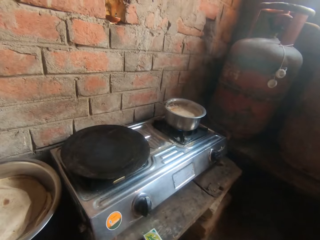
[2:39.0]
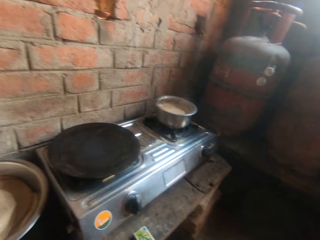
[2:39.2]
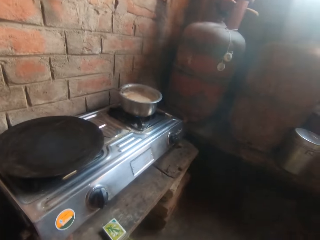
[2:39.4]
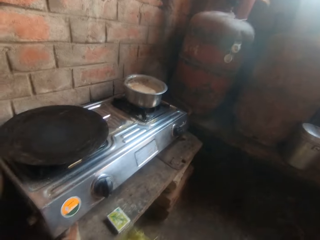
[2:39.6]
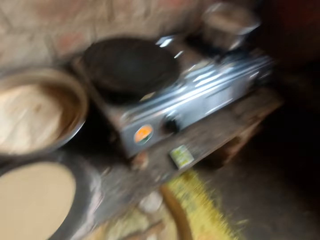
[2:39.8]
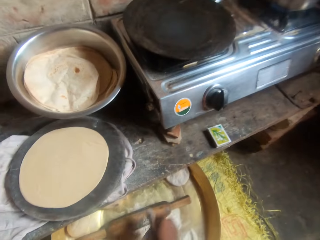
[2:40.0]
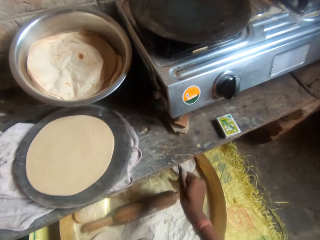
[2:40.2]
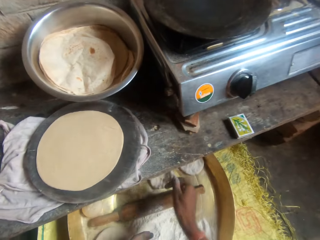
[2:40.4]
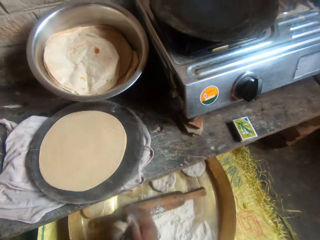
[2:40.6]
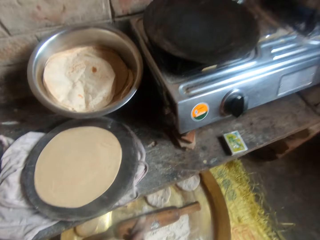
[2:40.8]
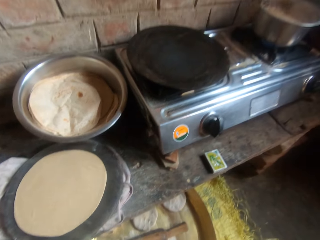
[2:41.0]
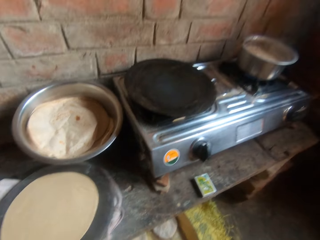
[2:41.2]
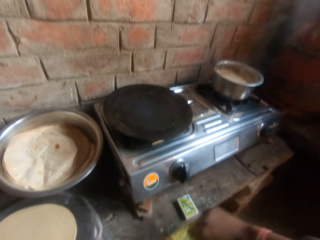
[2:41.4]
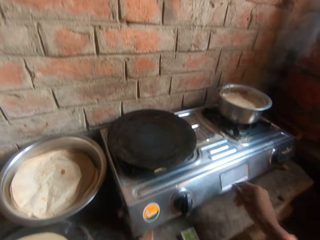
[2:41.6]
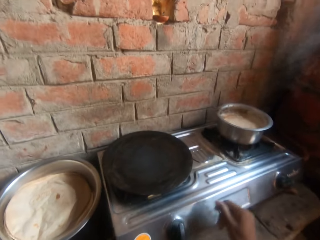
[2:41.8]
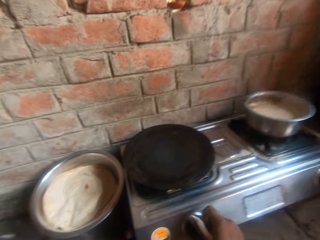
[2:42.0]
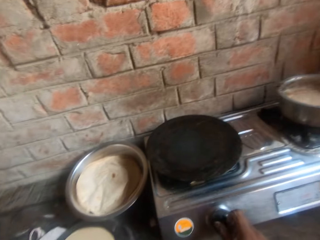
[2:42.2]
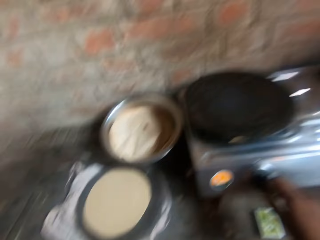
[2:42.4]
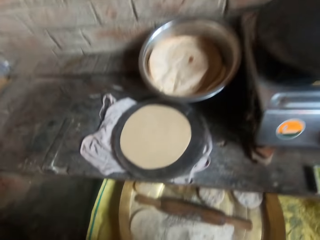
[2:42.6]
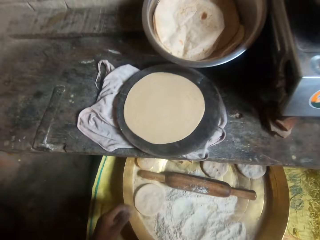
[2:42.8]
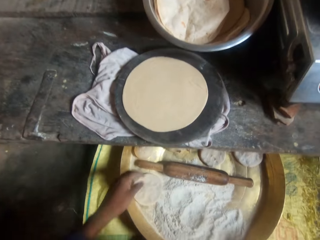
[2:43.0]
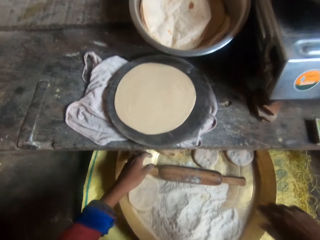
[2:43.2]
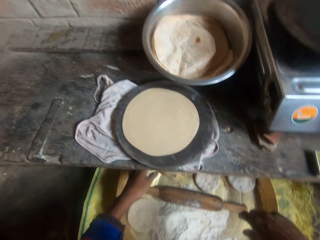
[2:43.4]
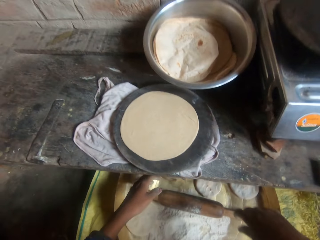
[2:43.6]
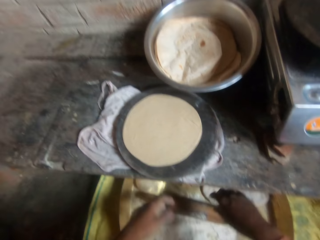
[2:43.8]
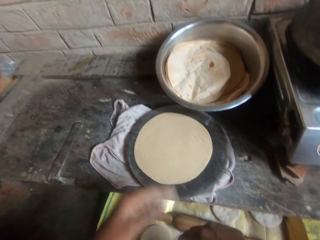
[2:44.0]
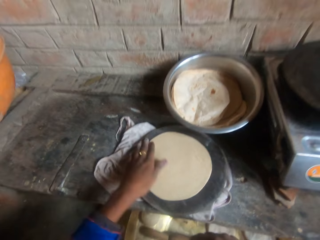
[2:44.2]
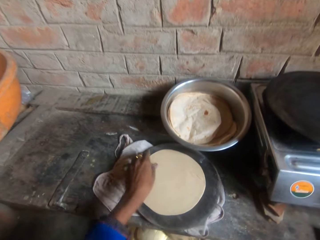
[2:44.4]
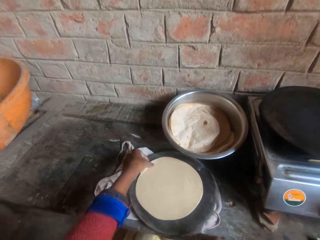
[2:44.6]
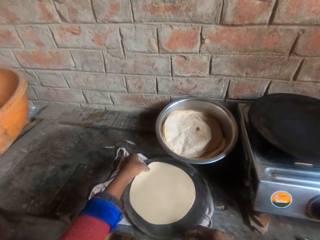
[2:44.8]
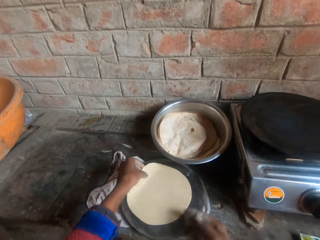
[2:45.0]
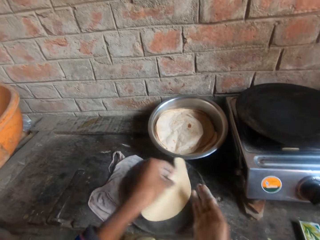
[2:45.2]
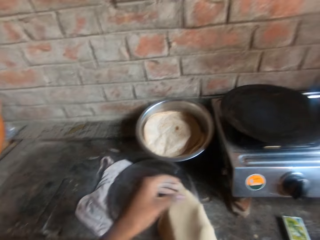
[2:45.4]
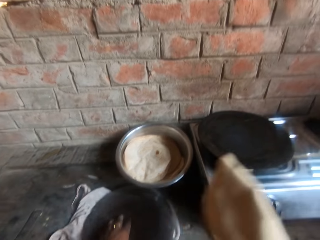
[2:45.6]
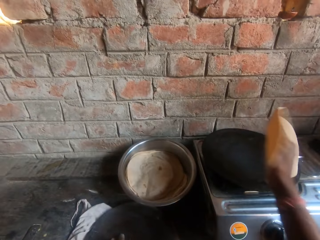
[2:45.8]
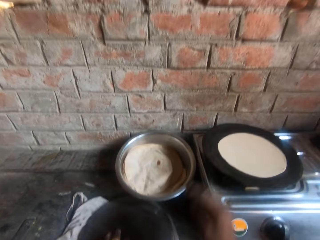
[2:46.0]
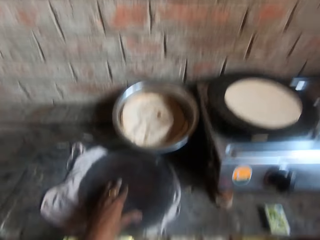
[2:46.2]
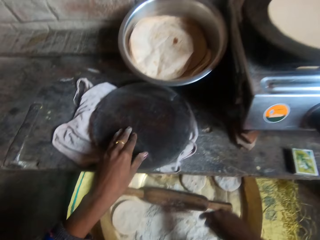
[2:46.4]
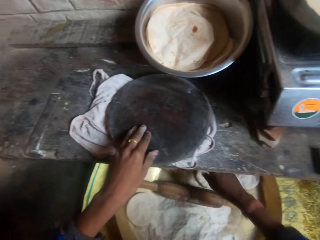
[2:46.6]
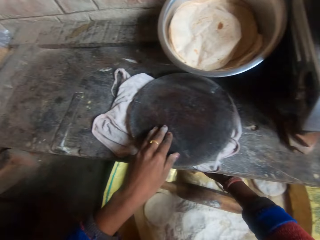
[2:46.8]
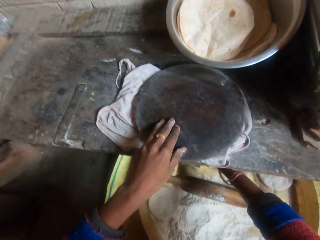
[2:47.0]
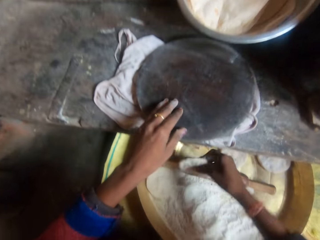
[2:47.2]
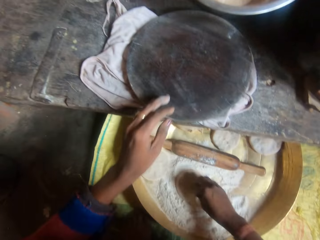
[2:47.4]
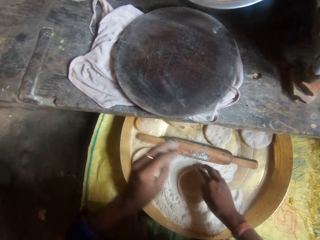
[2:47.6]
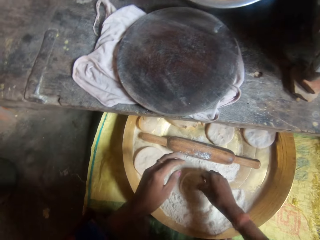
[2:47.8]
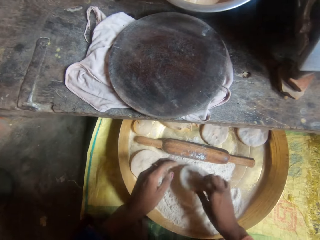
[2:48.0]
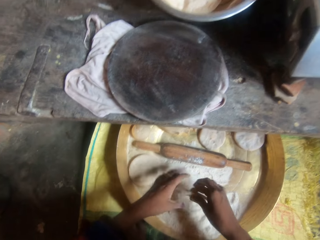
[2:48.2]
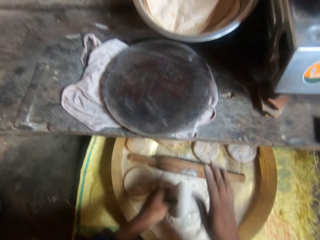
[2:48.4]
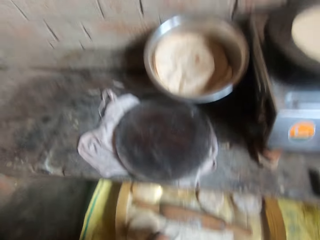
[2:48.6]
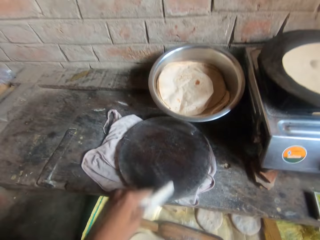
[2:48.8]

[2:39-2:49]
The camera wearer talks to a man. She moves her hand forward, places the dough on the tray, and moves her hand towards her. She drops the dough in the bucket. She stares at the flat pan. She moves her hand forward and turns the knob on the gas cooker. She lowers her left hand. She moves her right hand forward. She moves her left hand towards the rolling board. She lifts up the dough. She moves the dough from the board to the griddle. She places the dough on her right hand, moves her hand forward, and throws the dough on the flat pan. She lowers her right hand. She moves her hand forward and picks up the dough. She moves the dough around on the flour. She lowers her left hand. She places the dough on her left hand.

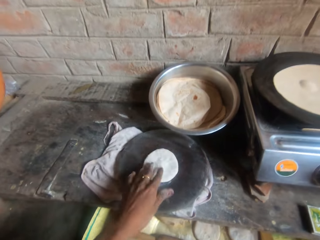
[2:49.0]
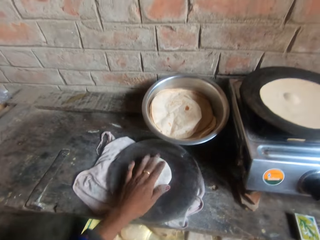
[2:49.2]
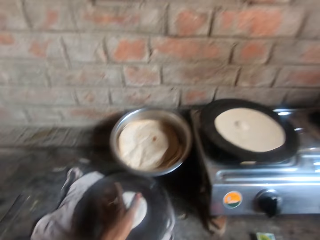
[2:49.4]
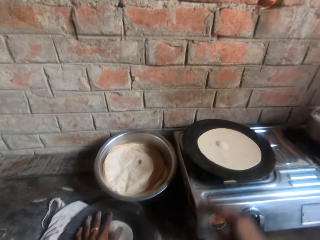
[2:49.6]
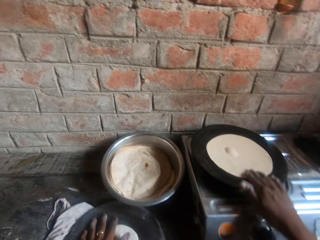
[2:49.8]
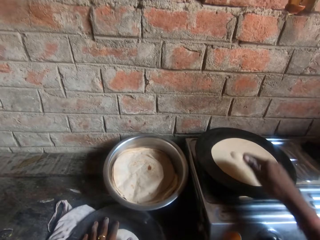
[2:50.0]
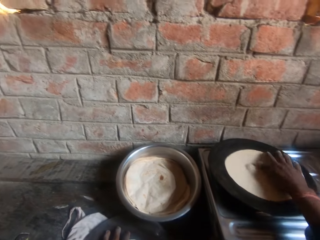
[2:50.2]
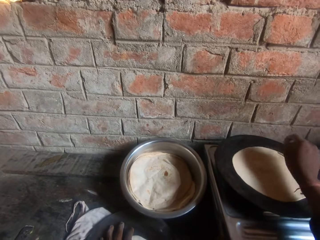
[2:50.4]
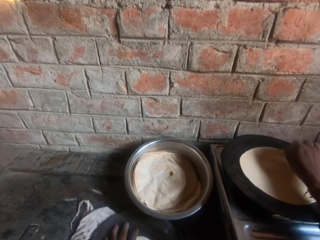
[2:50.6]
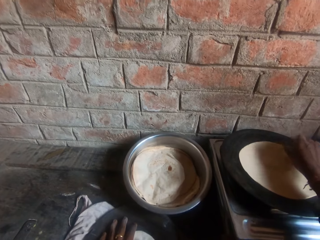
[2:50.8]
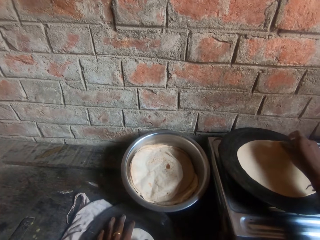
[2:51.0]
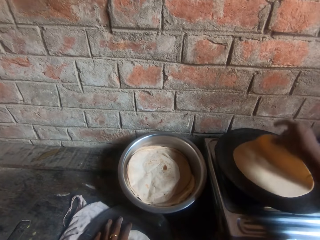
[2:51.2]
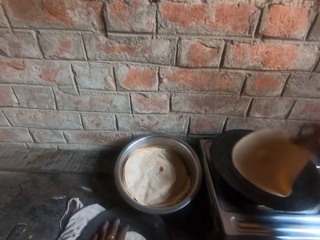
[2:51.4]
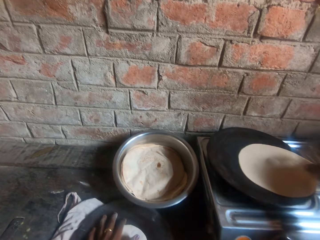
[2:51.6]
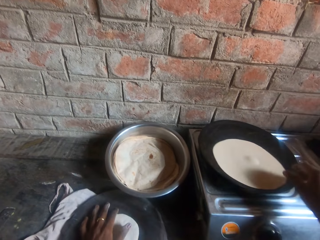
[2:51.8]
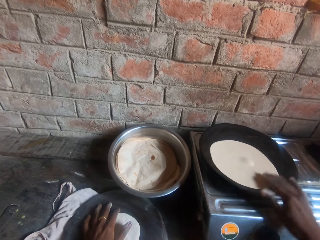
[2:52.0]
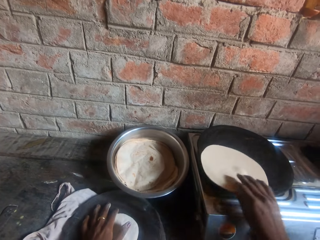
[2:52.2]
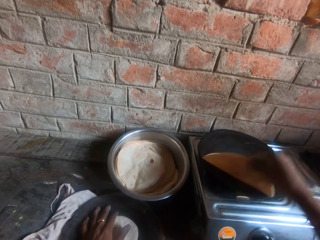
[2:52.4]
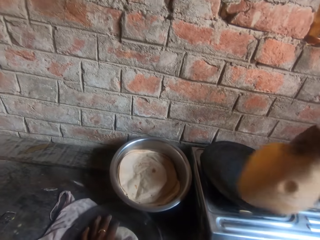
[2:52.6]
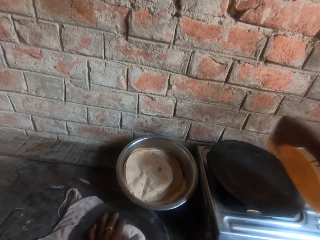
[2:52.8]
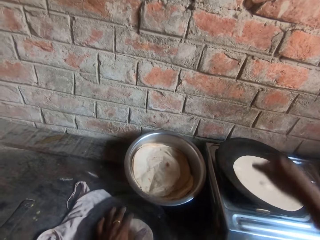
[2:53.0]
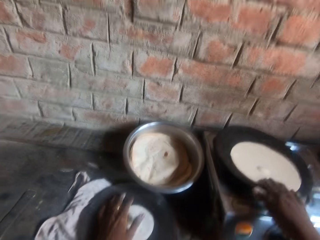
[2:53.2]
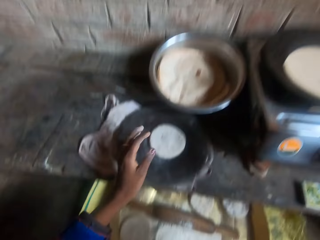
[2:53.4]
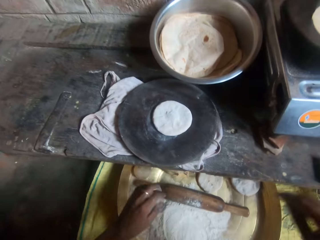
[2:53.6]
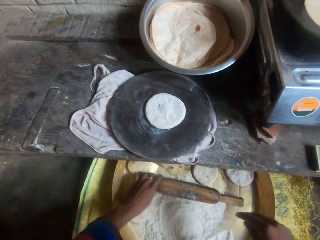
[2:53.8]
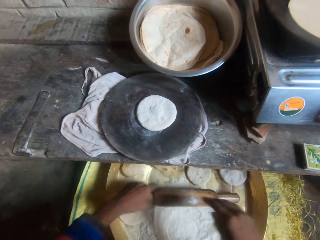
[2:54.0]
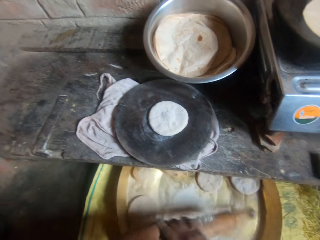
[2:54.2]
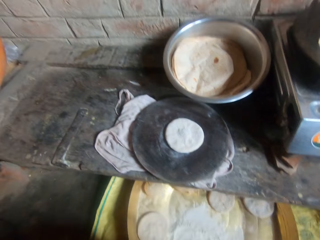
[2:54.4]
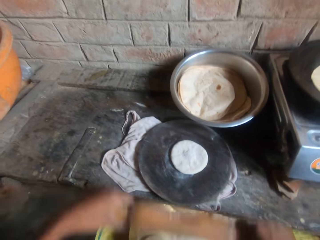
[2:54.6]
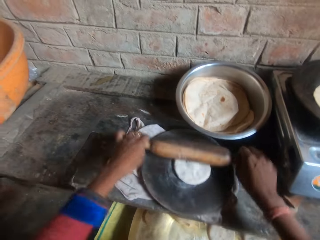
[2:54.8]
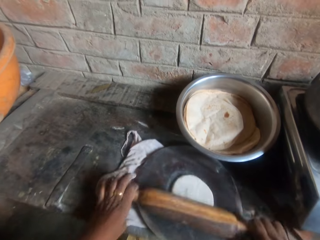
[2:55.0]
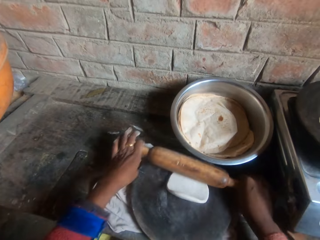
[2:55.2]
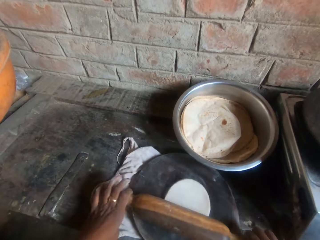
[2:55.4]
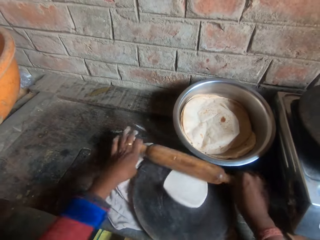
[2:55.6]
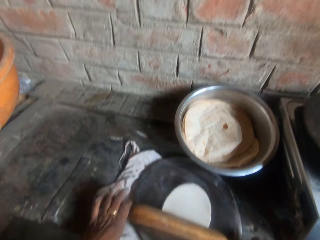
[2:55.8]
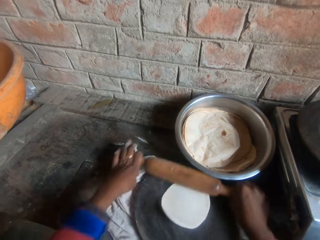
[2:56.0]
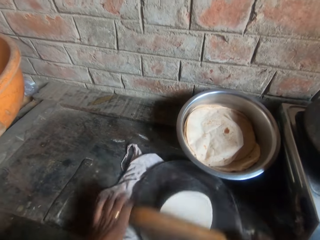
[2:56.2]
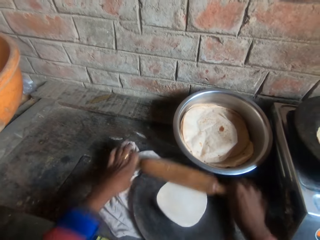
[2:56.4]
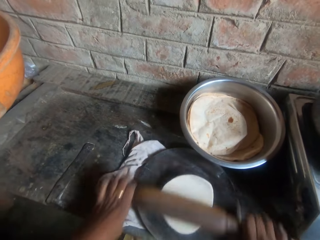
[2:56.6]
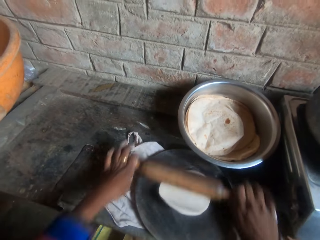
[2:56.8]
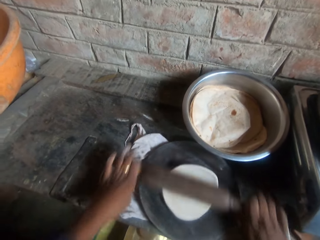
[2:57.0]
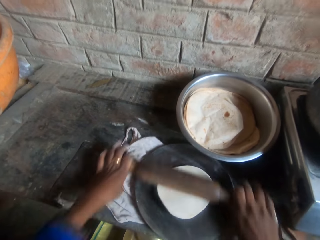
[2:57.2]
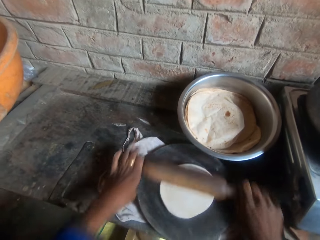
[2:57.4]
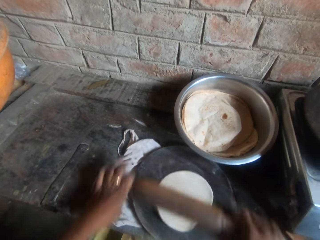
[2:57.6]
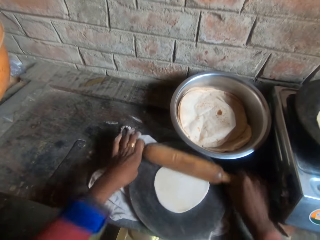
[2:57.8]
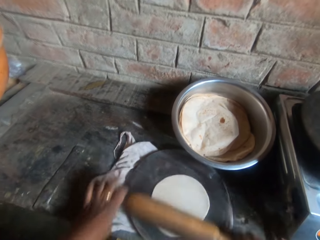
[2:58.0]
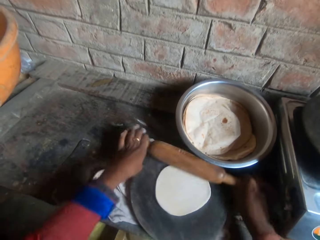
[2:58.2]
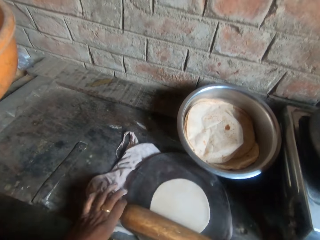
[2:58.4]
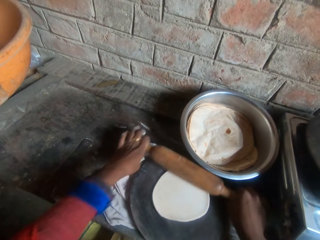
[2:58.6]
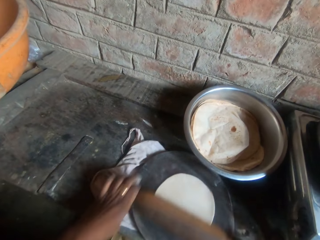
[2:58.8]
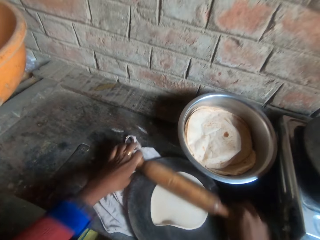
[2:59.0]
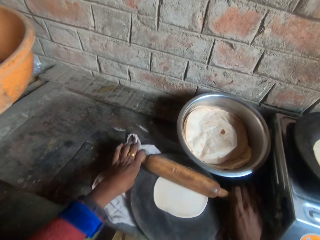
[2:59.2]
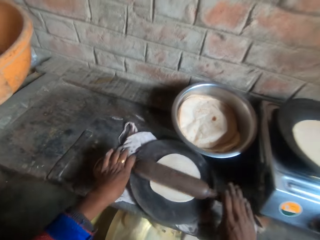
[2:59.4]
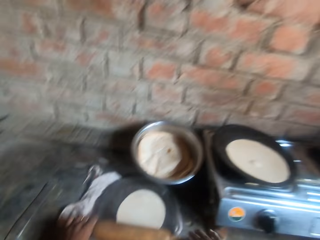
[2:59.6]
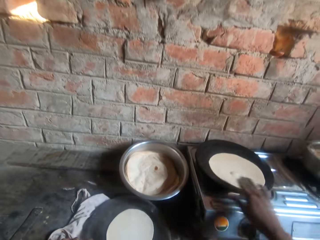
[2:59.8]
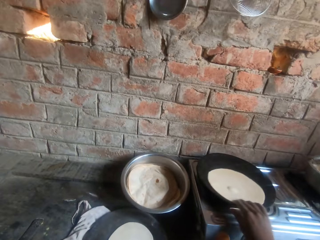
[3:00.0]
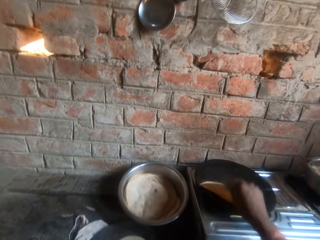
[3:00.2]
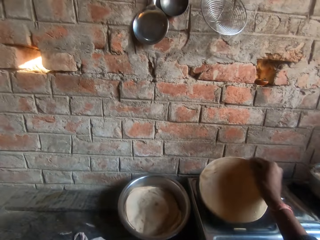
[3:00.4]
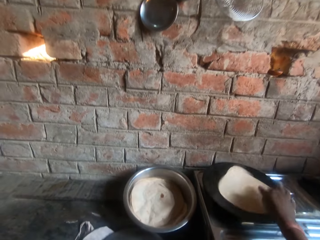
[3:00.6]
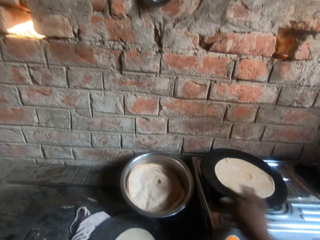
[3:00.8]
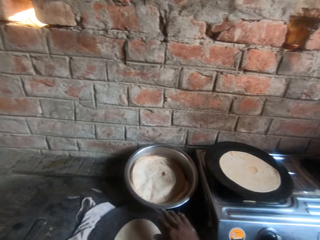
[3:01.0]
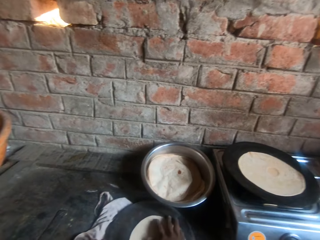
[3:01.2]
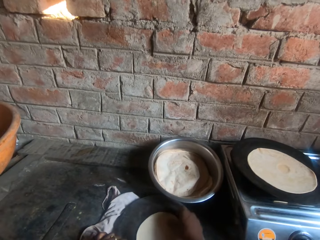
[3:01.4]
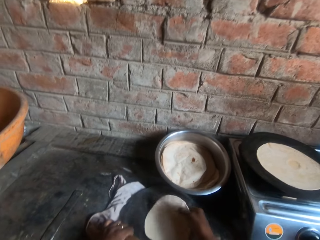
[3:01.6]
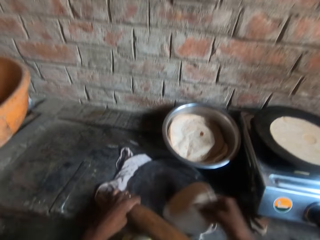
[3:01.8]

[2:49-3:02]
The camera wearer rolls another dough in flour inside the bucket. She moves her hand forward and places the dough on the rolling board. She places her hand on the flatbread. She moves her right hand forward and places her hand on the flatbread. She moves her hand forward and places her hand on the flatbread. She lifts up the flatbread and places the flatbread on the flat pan. She flips the dough on the griddle with her hand. She lifts up the flatbread and places the flatbread on the flat pan. She talks to a man. The camera wearer lowers her hands, picks up the rolling pin, and wipes the rolling pin with her hand. She moves her hands forward. She flattens the dough on the board with the rolling pin. She talks to a woman. The camera wearer flattens the dough with the rolling pin. She moves her hand forward and moves the flatbread towards her. She lifts up the flatbread, turns the flatbread on the griddle with her hand, and places the flatbread on the flat pan. She moves her hand towards her. She flattens the dough with the rolling pin.
